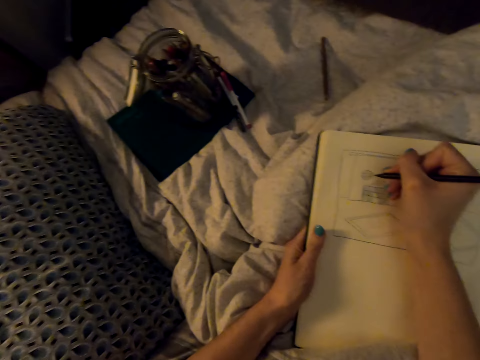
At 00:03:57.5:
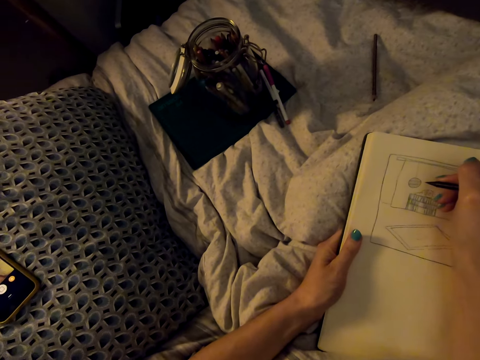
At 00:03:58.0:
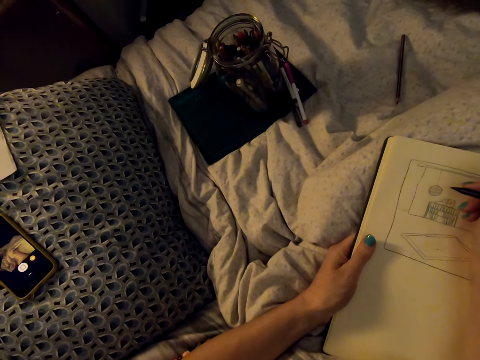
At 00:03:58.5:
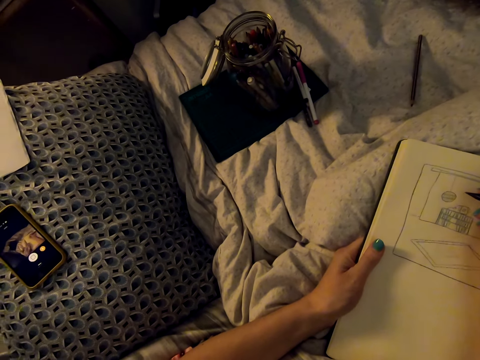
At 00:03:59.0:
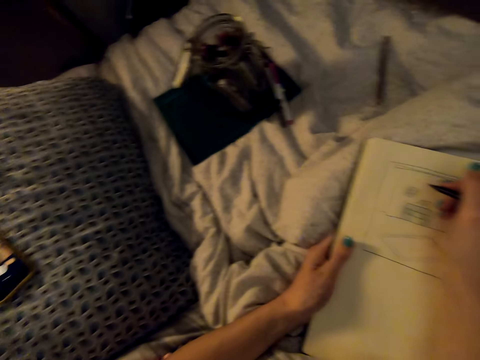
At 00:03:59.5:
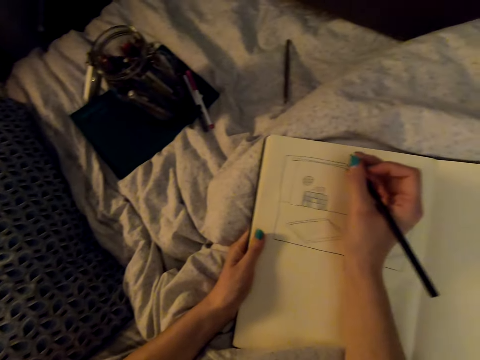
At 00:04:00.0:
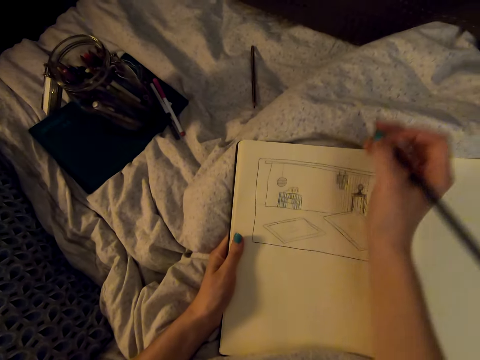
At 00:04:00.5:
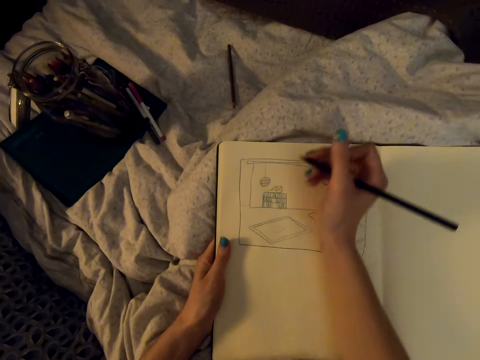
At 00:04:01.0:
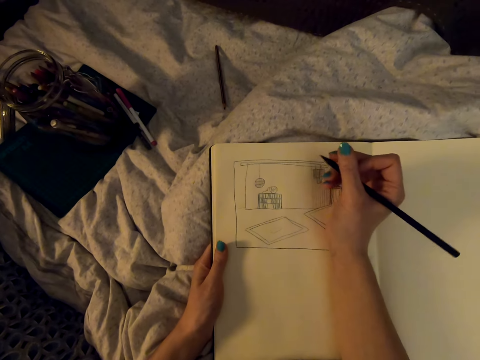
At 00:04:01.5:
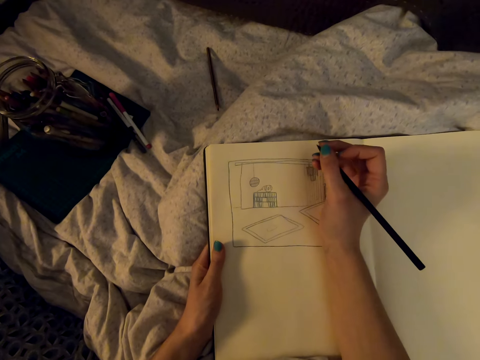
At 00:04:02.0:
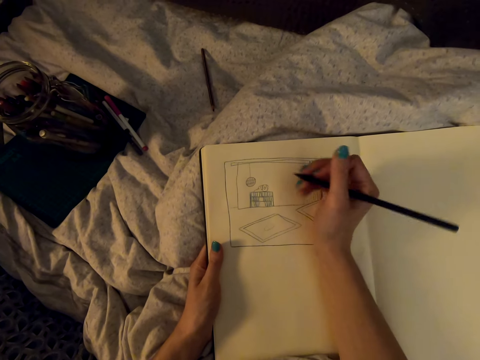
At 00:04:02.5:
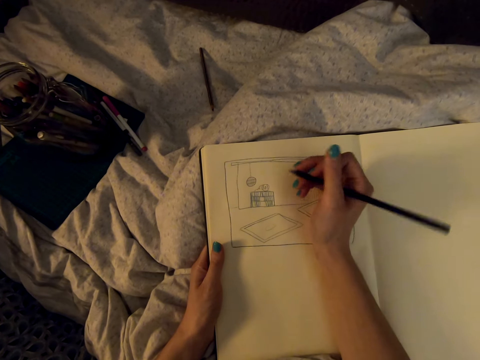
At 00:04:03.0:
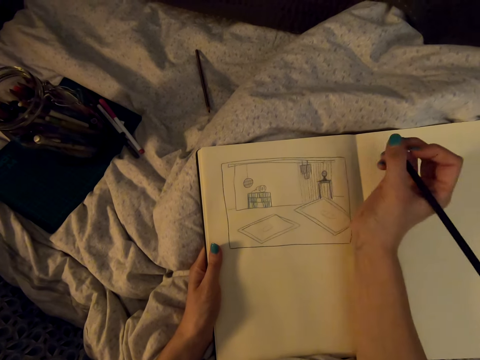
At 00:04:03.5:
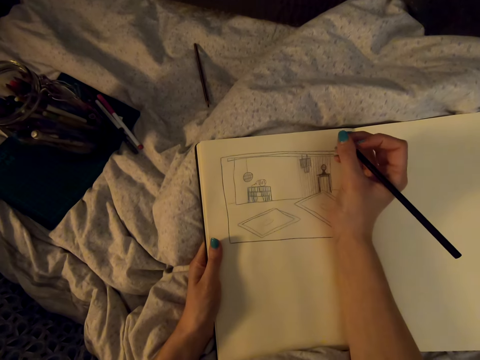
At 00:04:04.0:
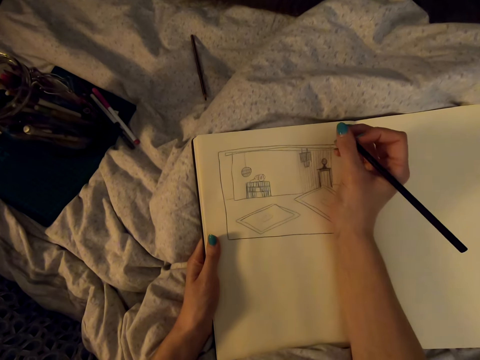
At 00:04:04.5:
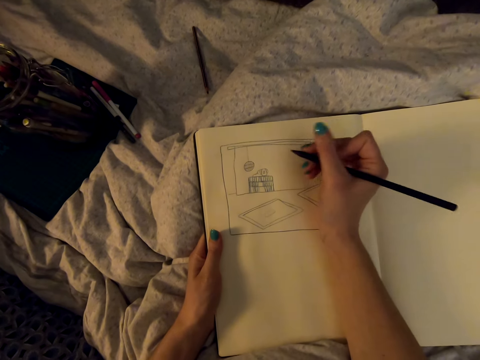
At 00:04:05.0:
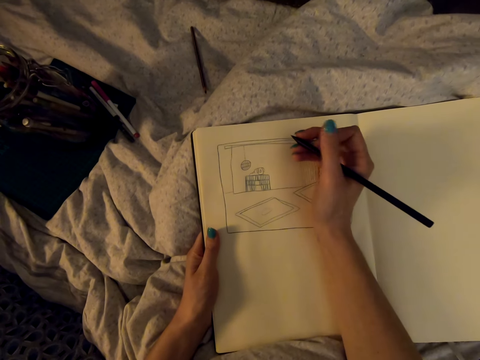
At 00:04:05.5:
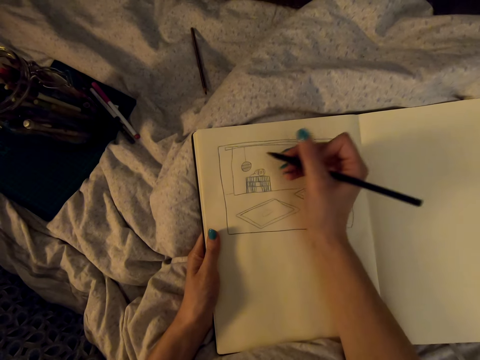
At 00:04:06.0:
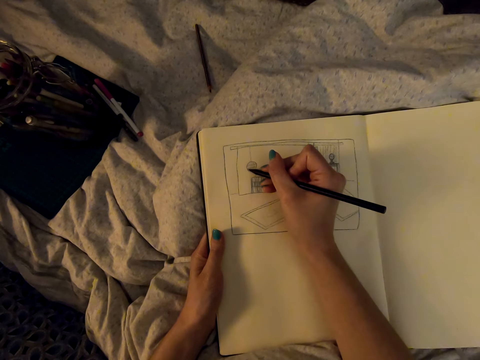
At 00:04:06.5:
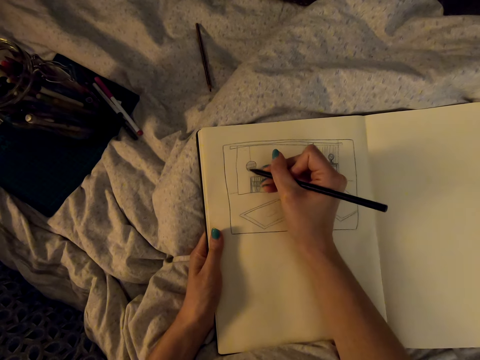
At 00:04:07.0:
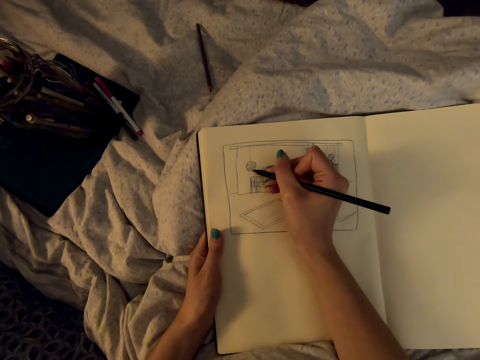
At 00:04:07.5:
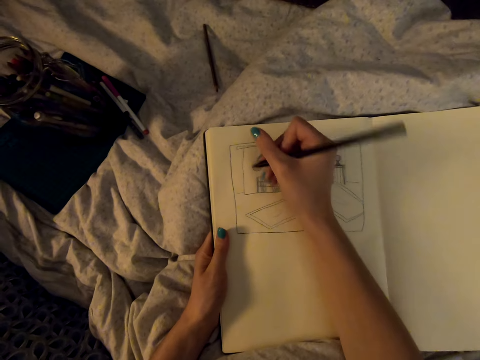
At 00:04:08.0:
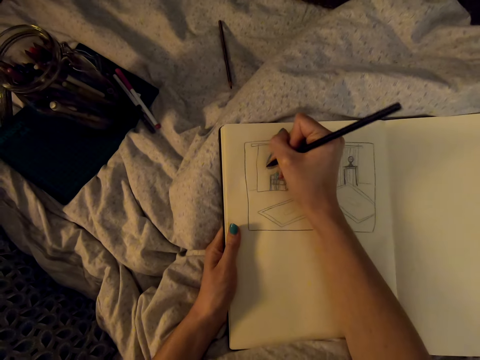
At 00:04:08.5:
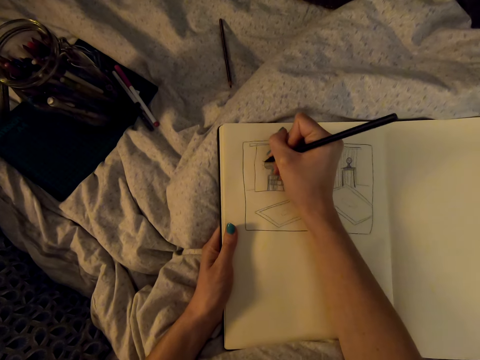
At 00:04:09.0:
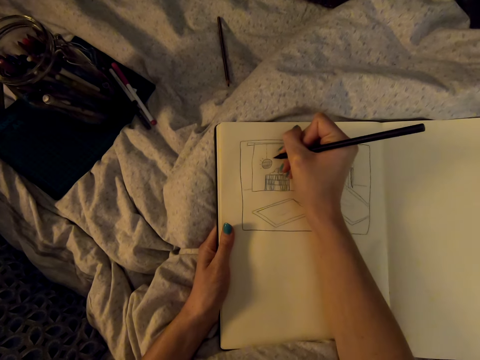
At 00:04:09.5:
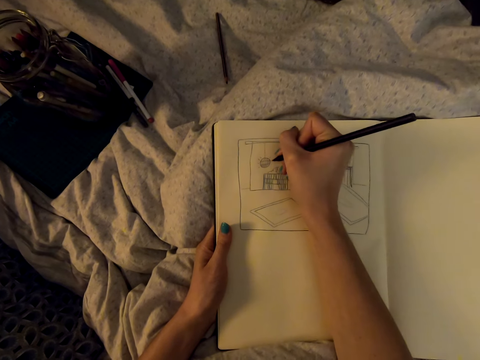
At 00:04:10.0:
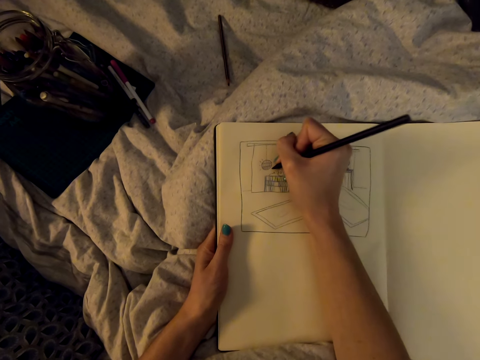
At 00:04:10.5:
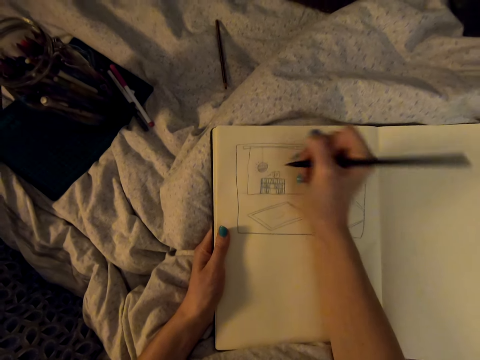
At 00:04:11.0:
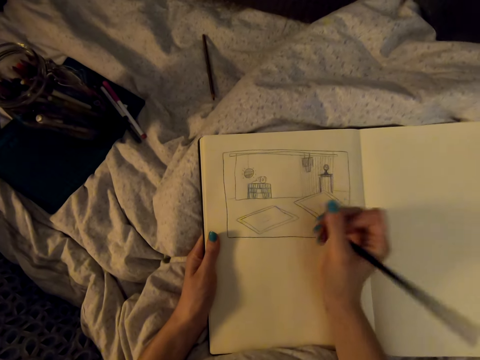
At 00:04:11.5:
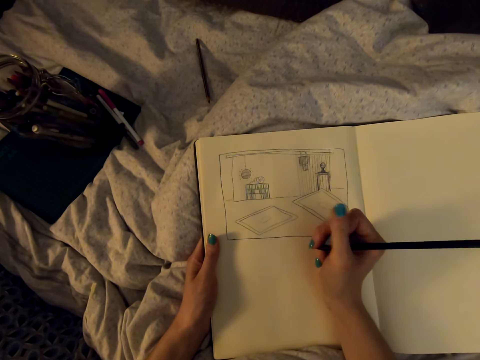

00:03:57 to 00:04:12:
The camera wearer holds the pencil in her hand. She looks at her phone. She draws on the drawing book with the pencil.

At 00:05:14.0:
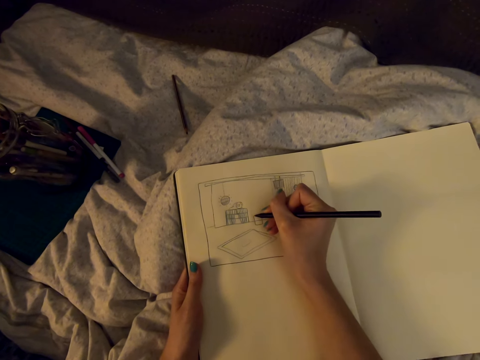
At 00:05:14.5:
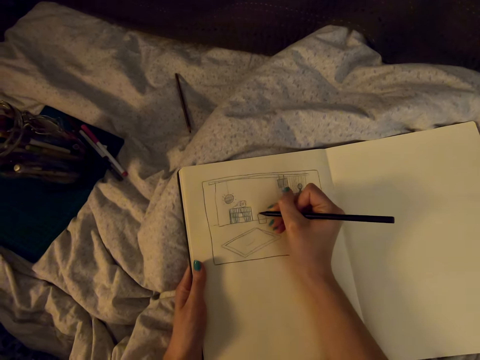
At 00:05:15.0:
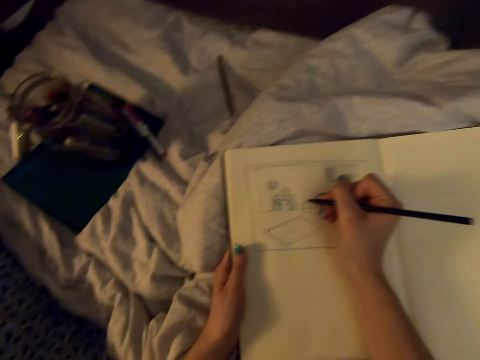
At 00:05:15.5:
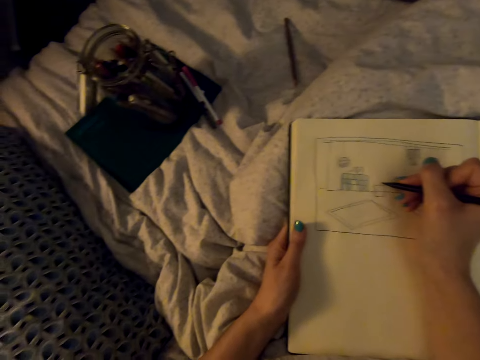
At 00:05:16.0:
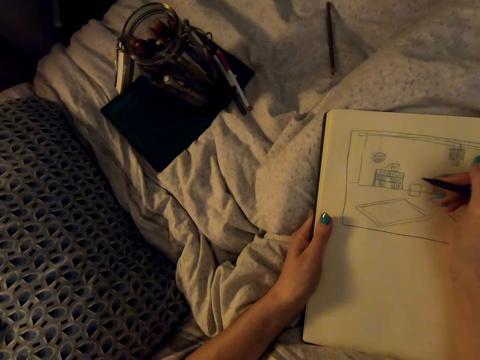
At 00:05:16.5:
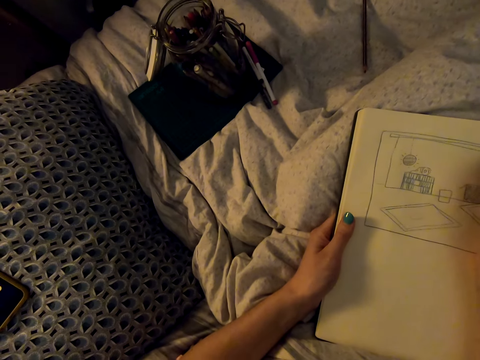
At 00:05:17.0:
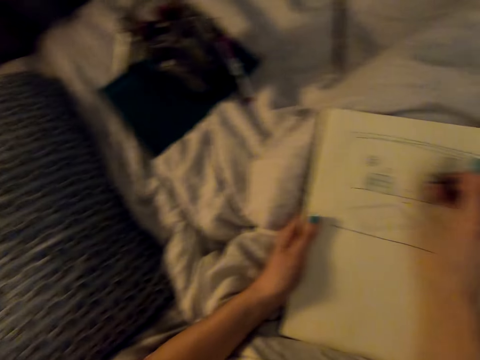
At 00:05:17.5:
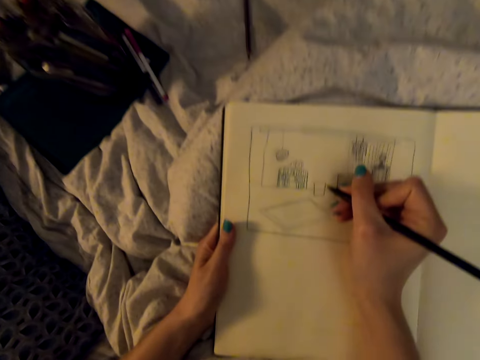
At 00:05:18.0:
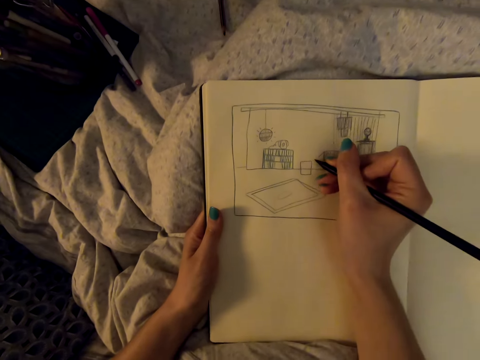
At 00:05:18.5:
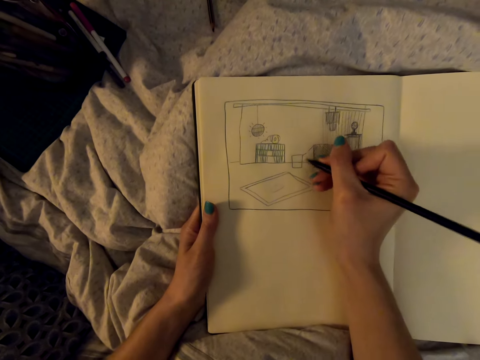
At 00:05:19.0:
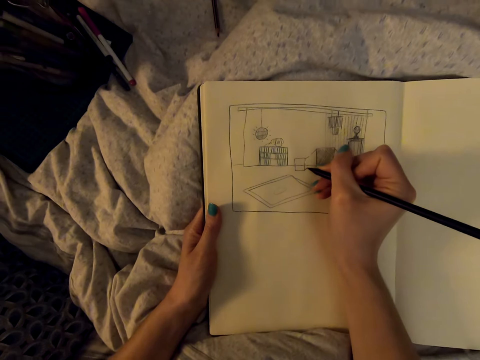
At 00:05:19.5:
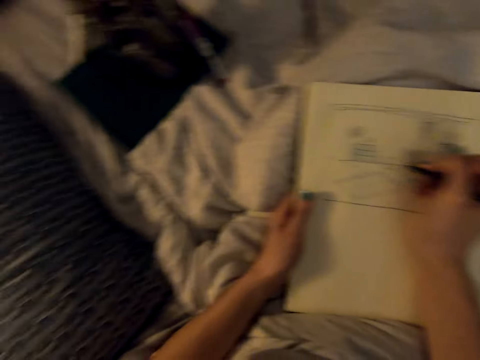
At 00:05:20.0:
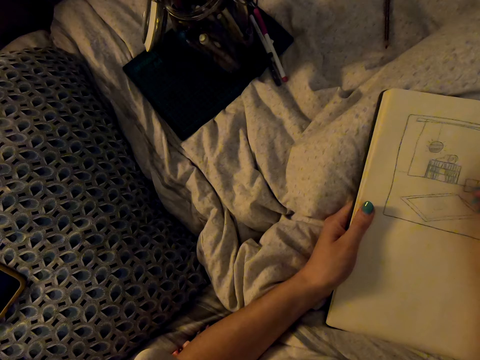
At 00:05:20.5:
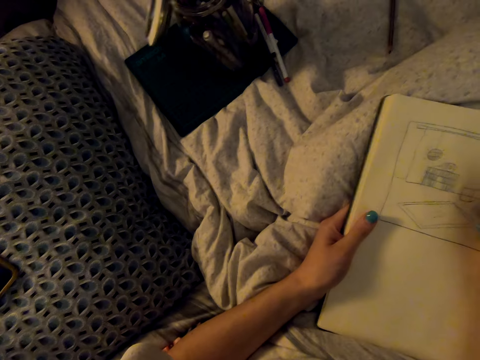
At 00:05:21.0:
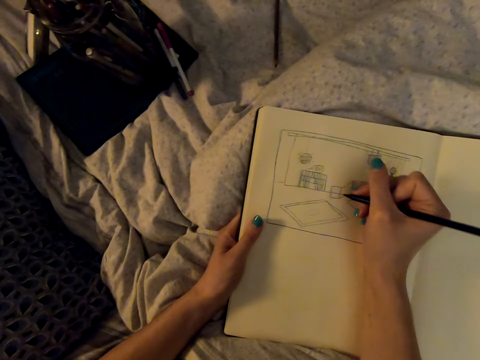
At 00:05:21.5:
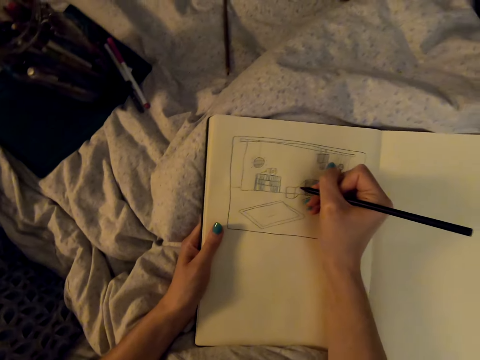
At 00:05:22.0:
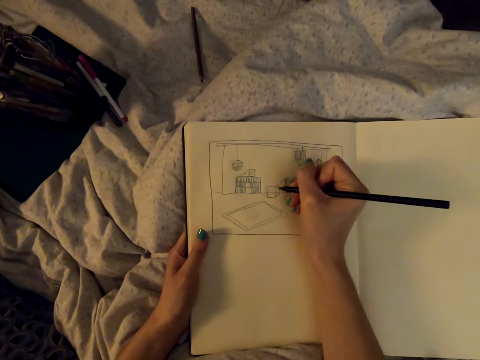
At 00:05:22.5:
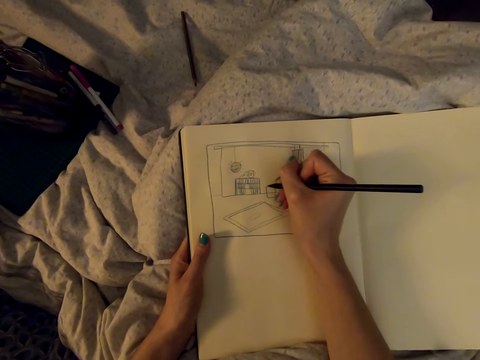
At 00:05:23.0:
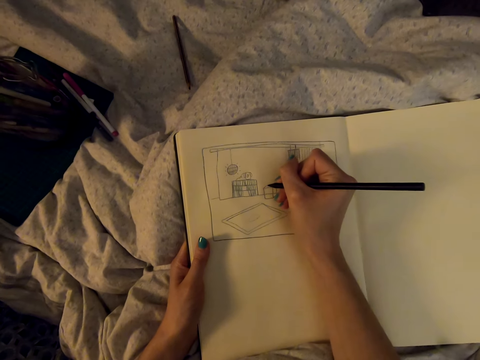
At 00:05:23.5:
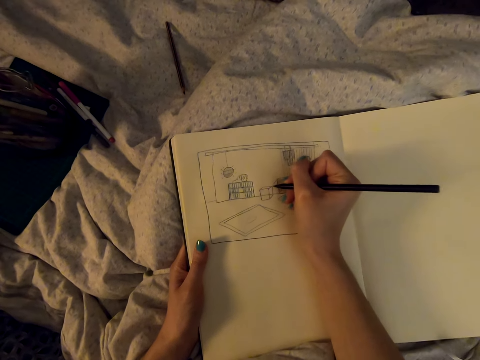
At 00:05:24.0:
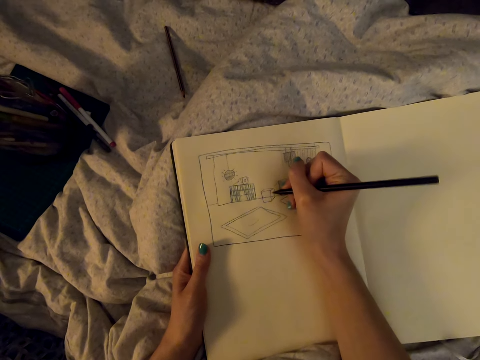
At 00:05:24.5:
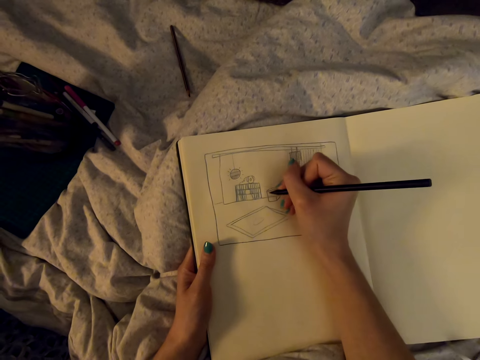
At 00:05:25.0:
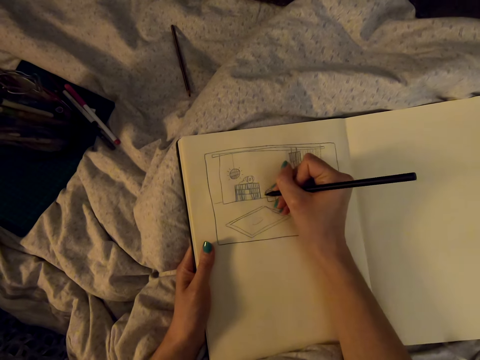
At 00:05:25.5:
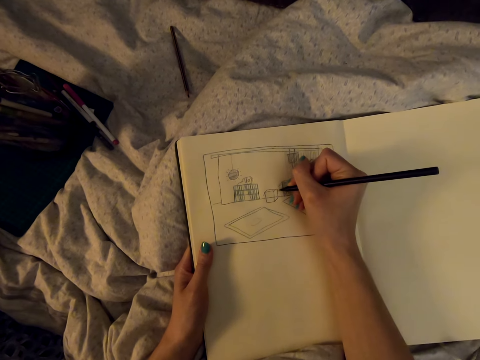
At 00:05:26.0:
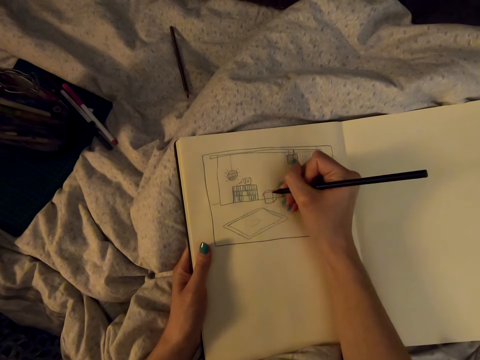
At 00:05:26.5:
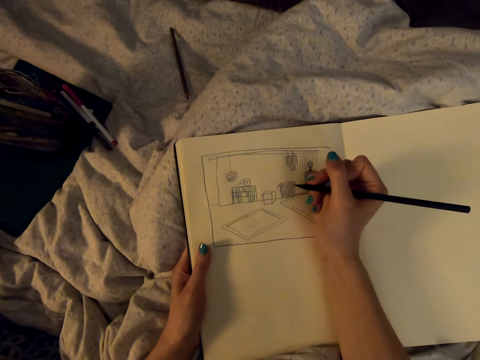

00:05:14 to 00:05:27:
The camera wearer looks around. They draw on the book.
